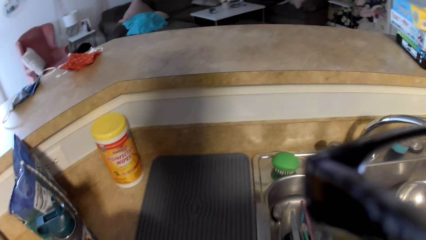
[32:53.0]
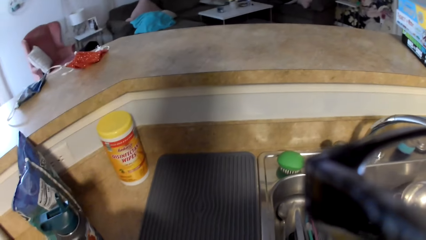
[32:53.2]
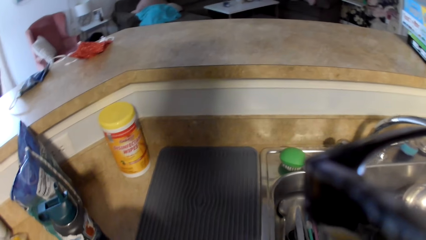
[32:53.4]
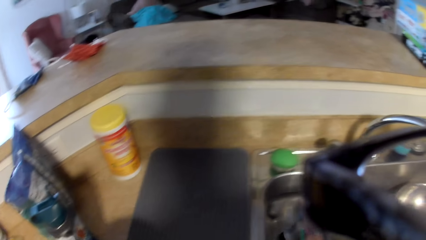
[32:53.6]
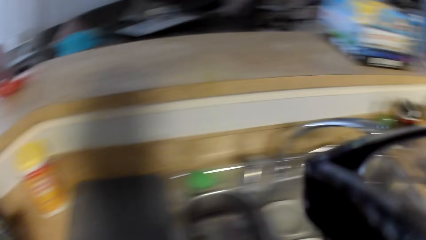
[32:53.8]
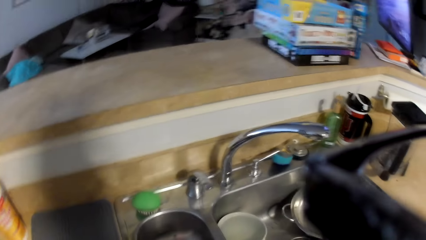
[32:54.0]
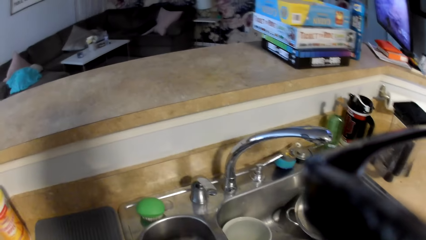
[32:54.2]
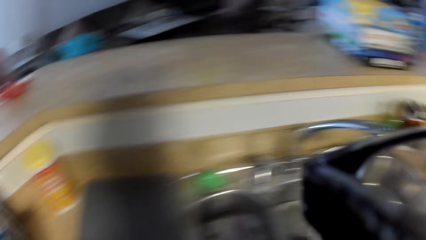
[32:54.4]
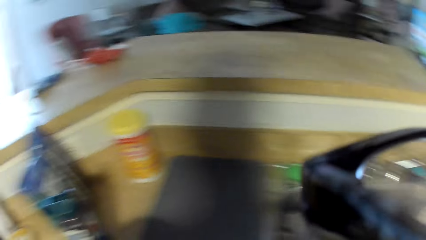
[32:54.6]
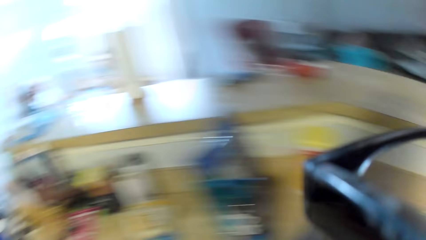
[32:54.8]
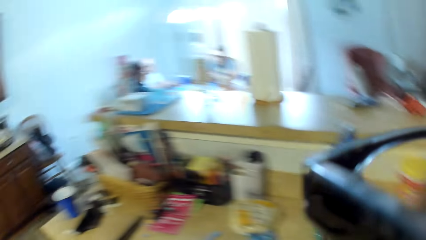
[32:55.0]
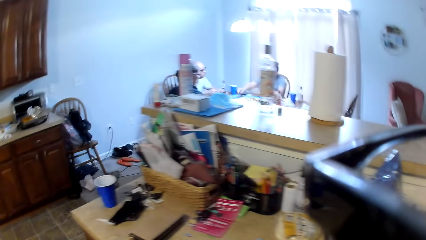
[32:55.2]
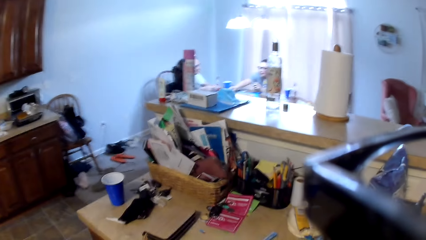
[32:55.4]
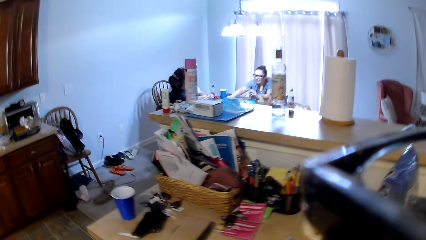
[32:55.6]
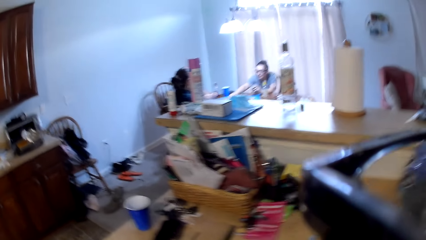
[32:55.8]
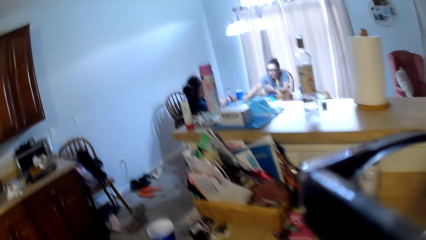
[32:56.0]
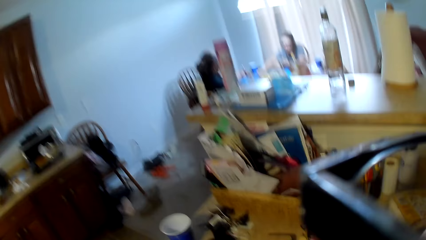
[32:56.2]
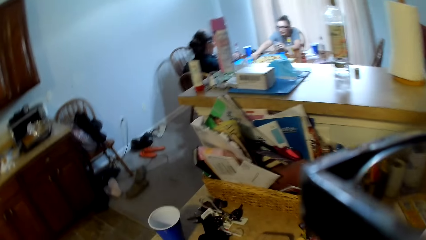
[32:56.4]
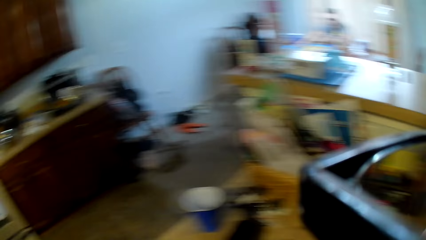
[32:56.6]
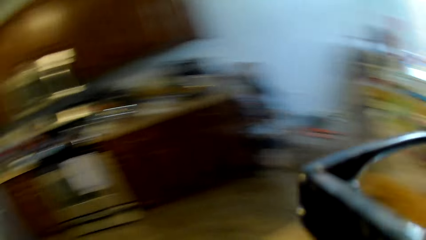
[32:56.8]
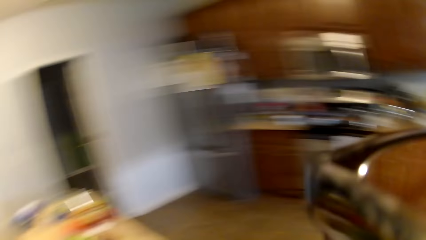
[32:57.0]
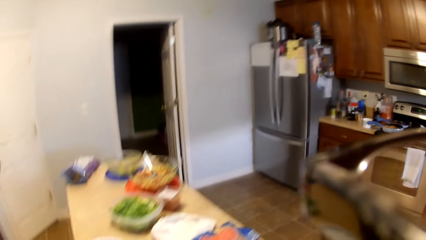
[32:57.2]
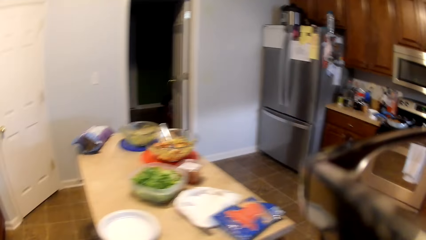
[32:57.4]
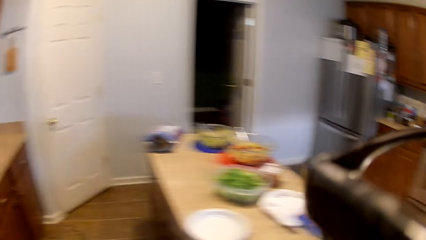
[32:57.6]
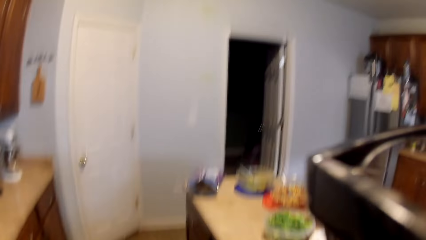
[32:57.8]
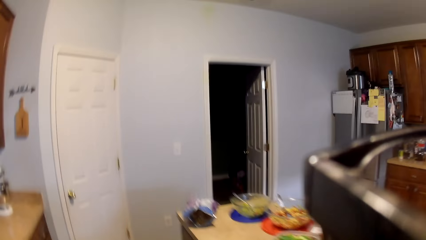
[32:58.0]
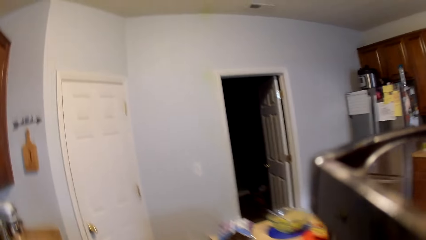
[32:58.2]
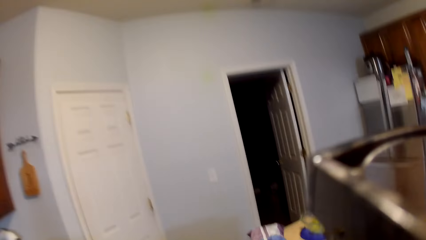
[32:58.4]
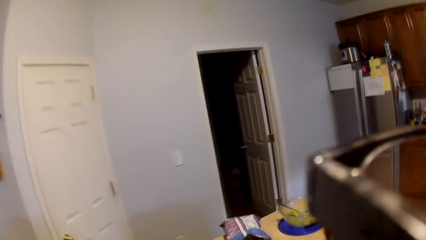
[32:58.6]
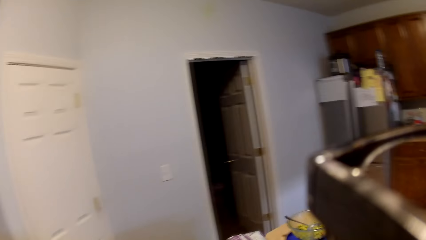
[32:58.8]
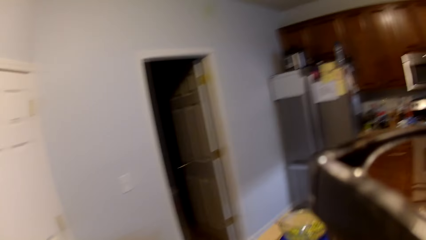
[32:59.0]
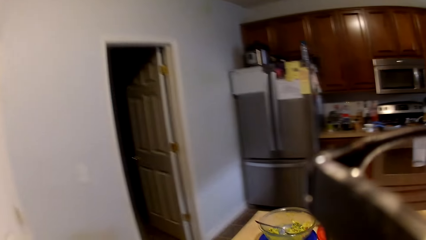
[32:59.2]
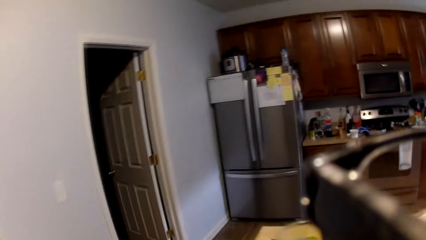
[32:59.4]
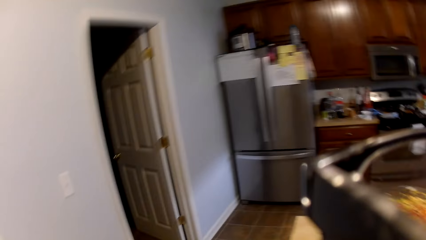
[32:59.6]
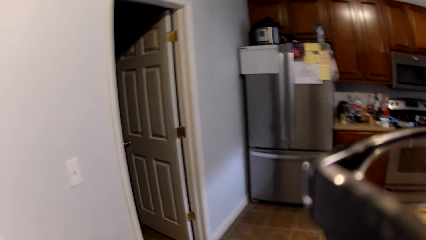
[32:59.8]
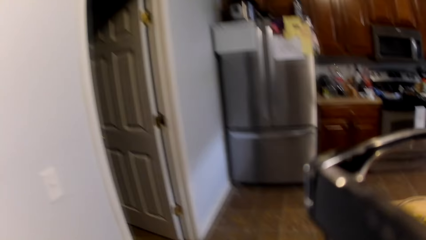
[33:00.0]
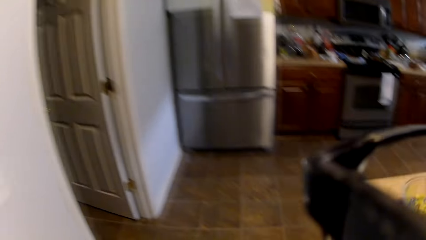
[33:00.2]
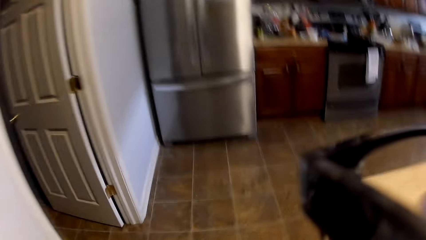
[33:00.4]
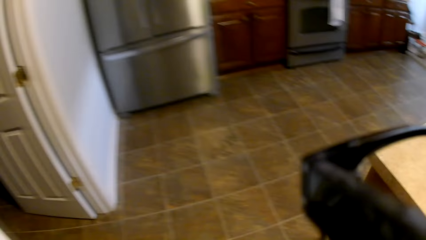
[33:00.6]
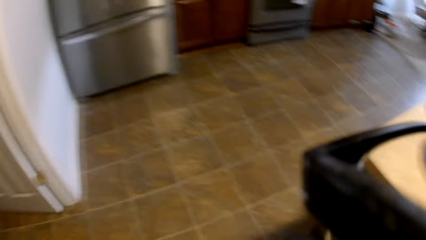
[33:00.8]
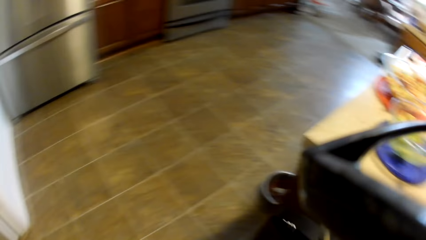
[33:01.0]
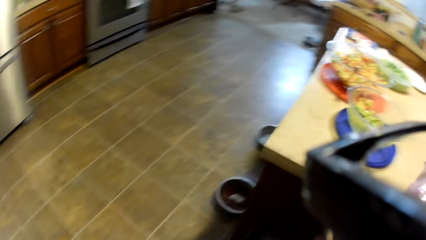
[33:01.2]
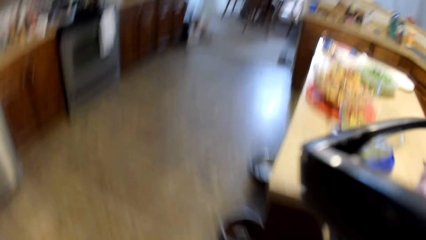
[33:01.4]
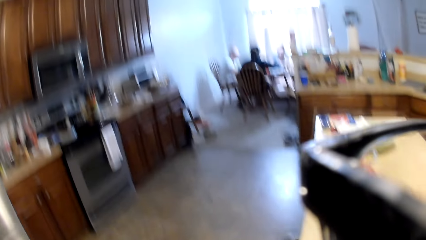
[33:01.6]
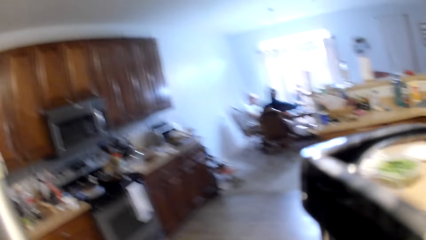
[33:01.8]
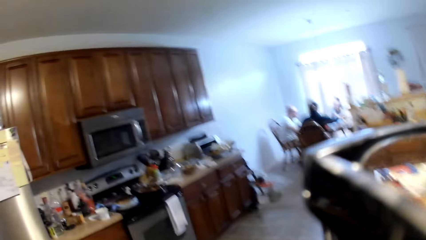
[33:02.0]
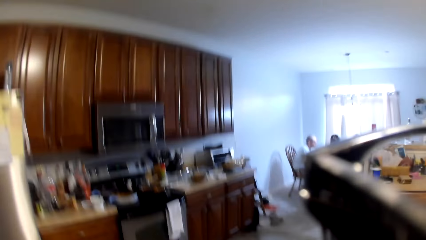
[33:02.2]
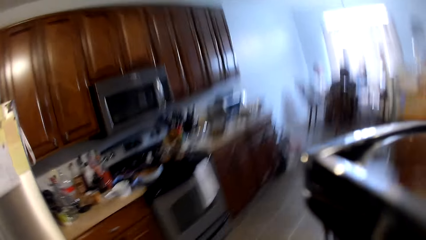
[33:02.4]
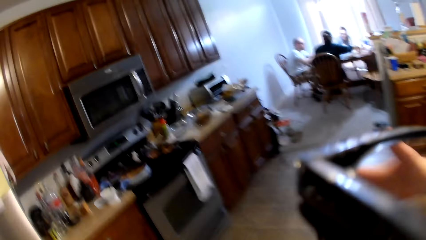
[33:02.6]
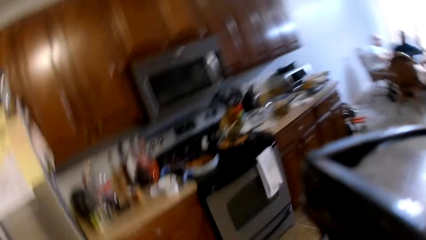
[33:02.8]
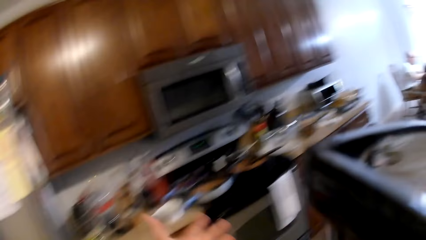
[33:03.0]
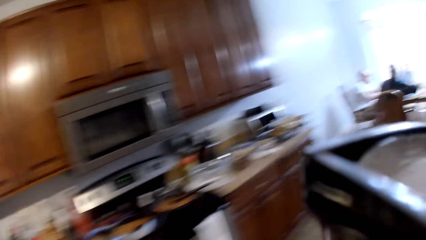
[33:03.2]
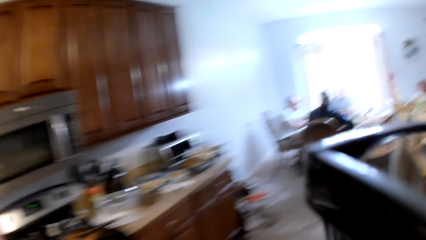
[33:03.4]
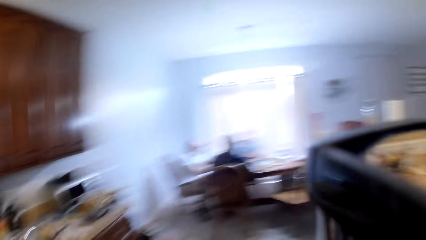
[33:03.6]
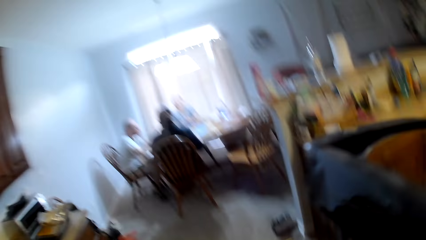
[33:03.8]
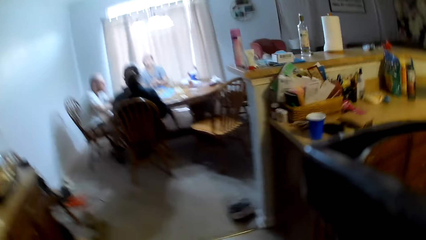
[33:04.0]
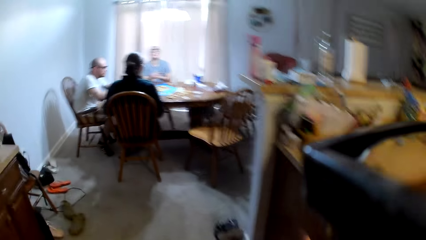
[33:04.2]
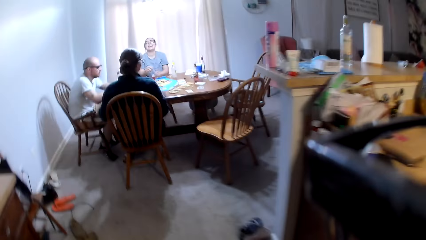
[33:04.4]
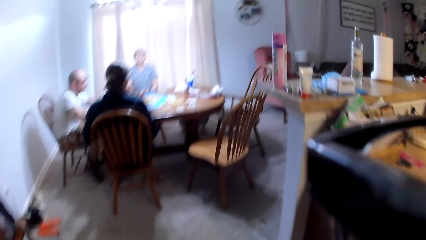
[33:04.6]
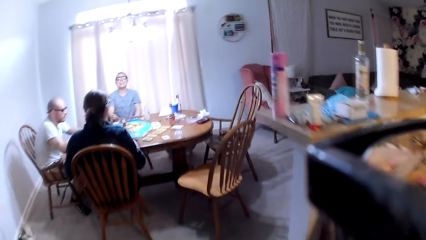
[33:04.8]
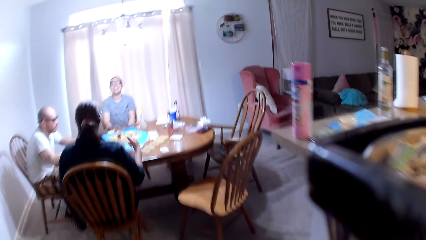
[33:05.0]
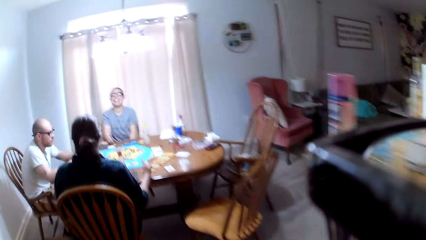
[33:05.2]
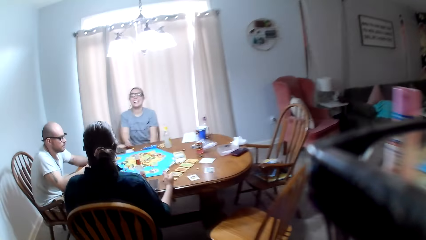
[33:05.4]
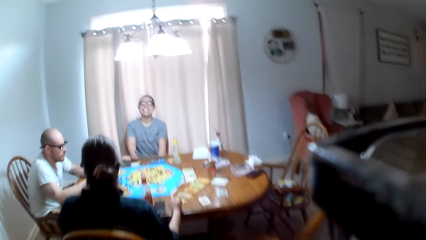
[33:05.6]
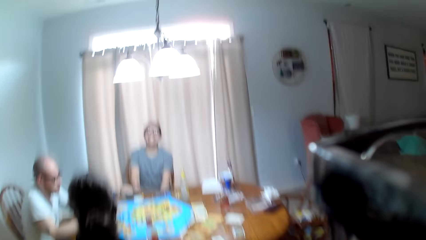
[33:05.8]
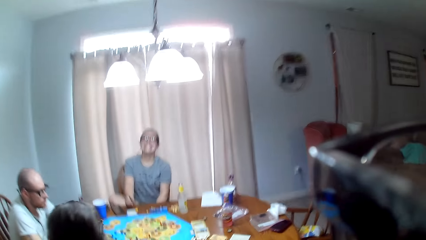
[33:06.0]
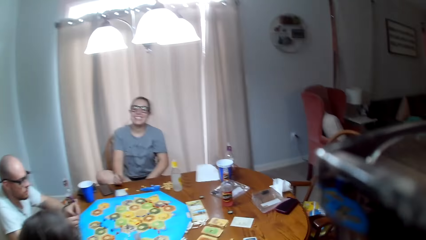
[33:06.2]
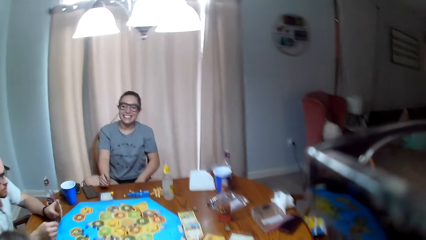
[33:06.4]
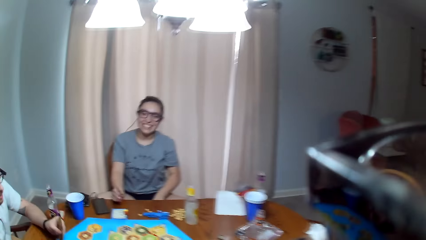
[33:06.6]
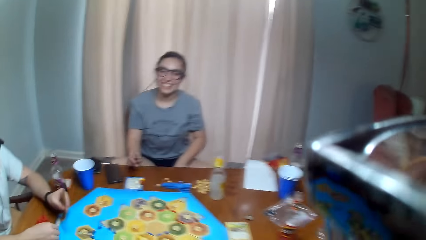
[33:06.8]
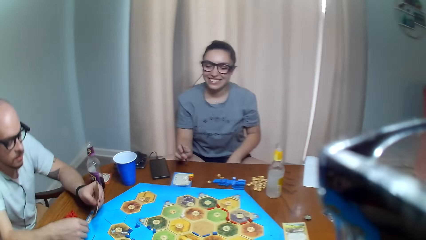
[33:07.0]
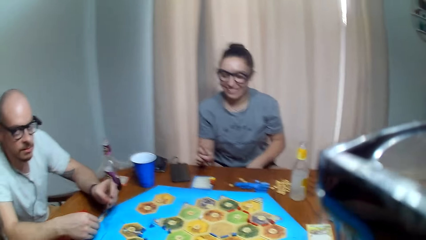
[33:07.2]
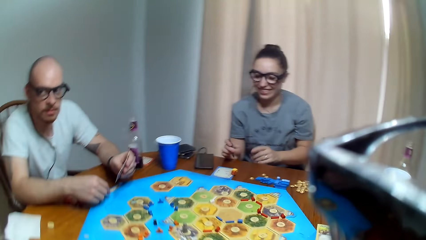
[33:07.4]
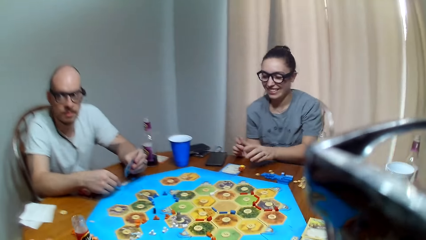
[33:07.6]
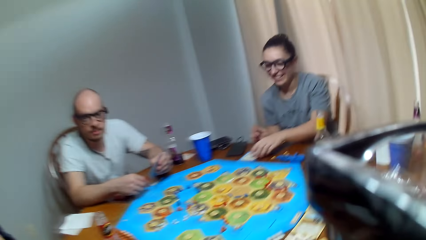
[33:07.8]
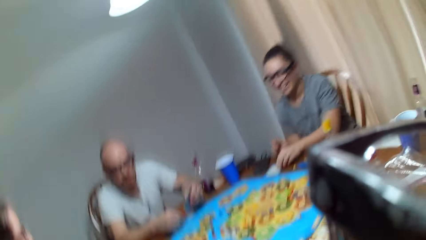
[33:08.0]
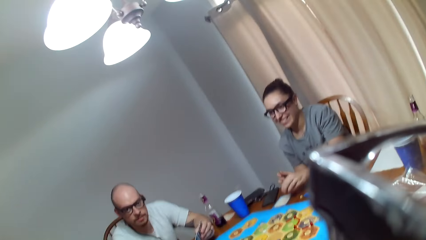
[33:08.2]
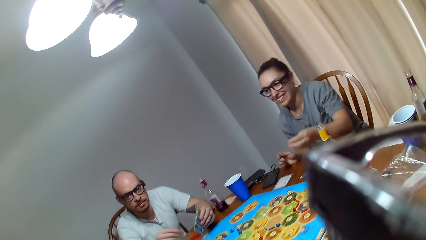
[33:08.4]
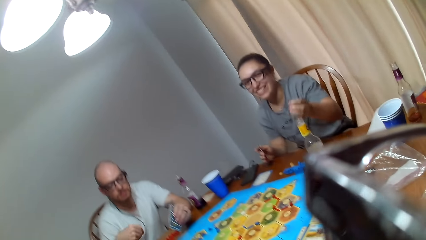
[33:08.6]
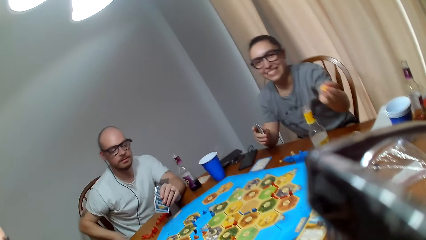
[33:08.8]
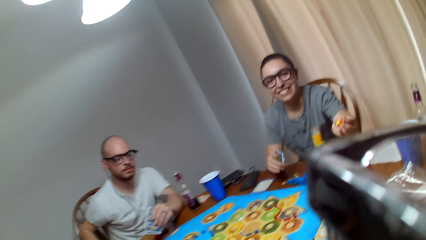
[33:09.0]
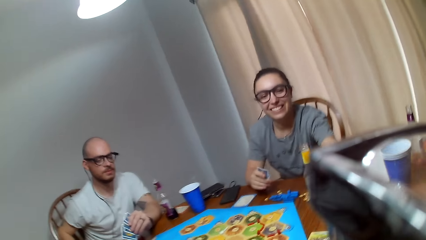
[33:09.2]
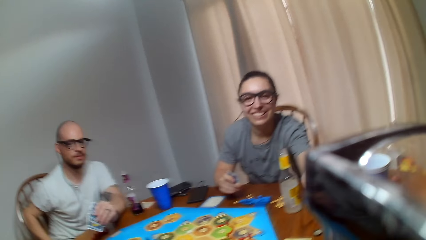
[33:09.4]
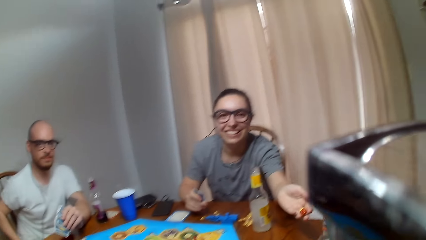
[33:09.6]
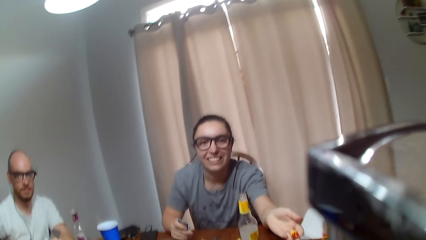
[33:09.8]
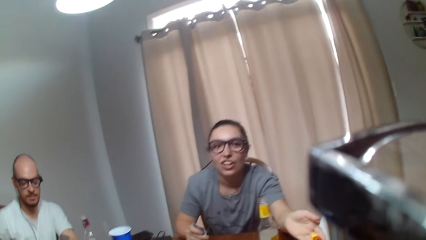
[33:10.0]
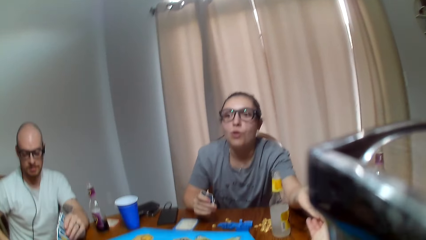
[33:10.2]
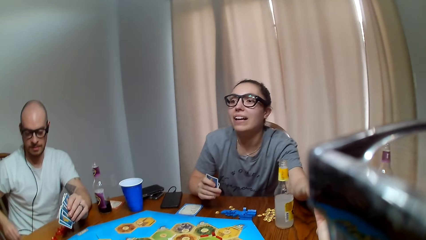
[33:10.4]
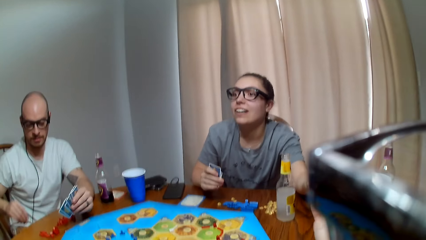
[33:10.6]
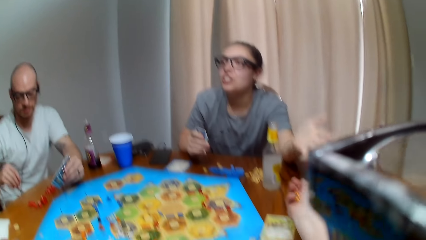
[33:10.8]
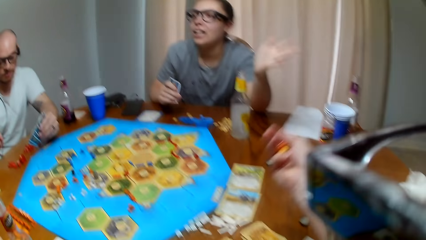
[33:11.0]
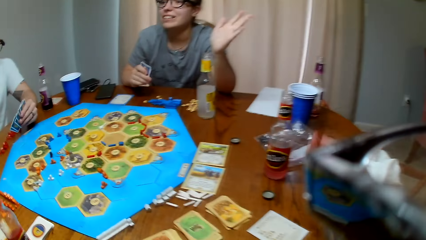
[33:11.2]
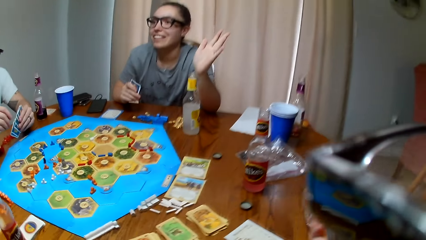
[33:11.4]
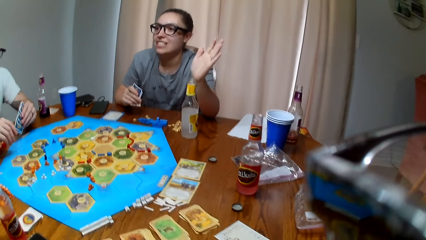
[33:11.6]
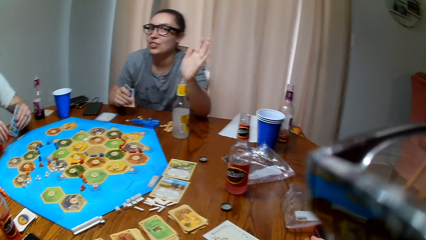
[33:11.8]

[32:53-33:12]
The camera wearer dumps cutlery in the sink. They move around the kitchen. A woman collects the dice. The camera wearer converses. The woman hands out the dice to the camera wearer. The camera wearer converses. The woman speaks to another woman.
